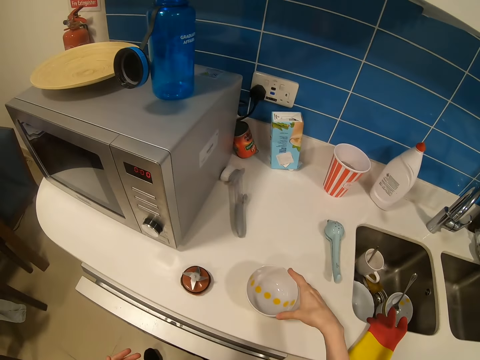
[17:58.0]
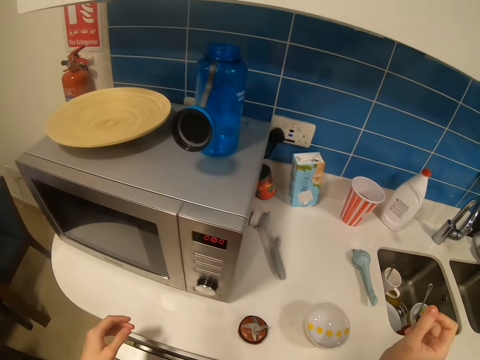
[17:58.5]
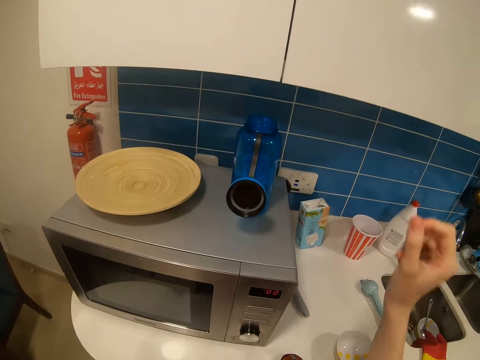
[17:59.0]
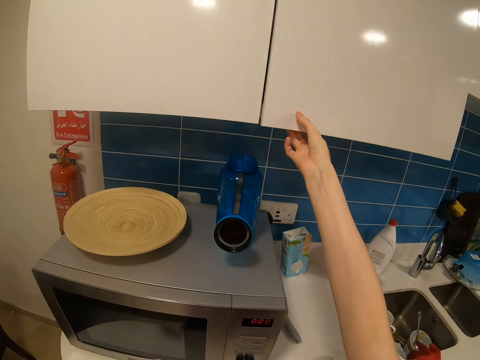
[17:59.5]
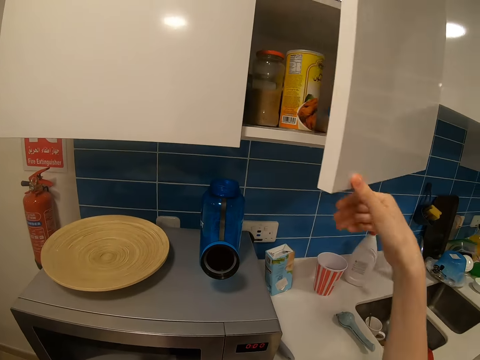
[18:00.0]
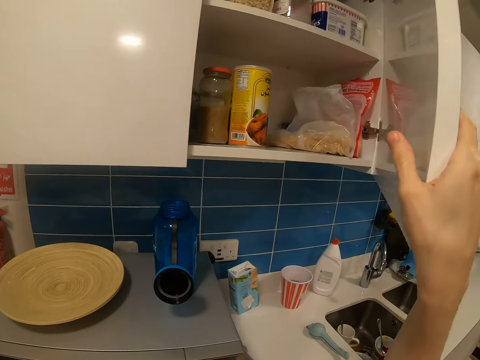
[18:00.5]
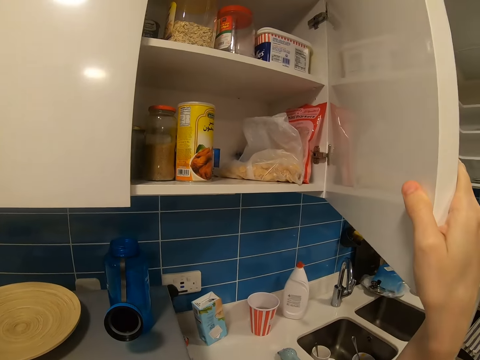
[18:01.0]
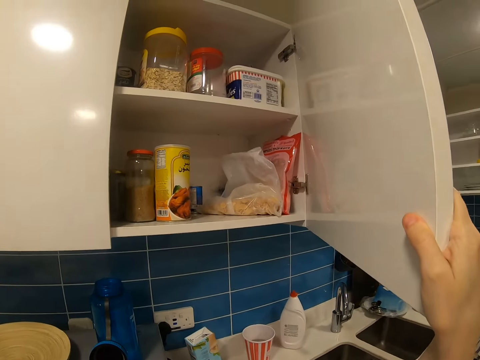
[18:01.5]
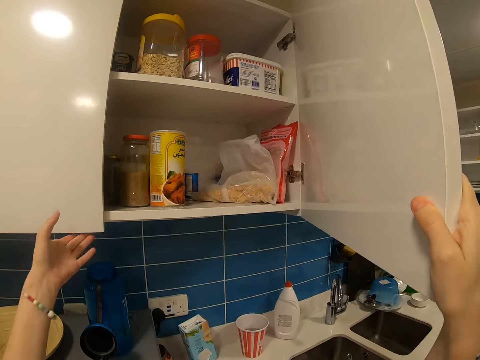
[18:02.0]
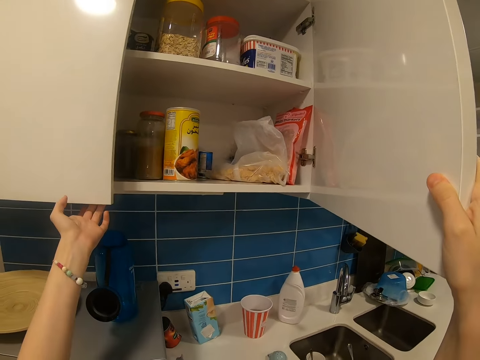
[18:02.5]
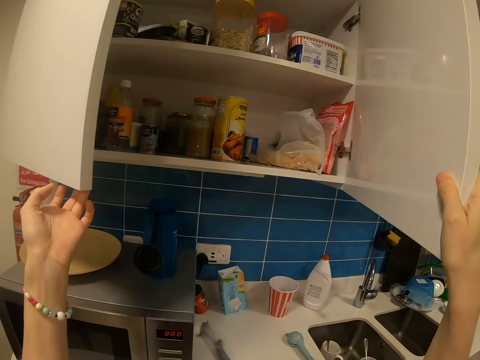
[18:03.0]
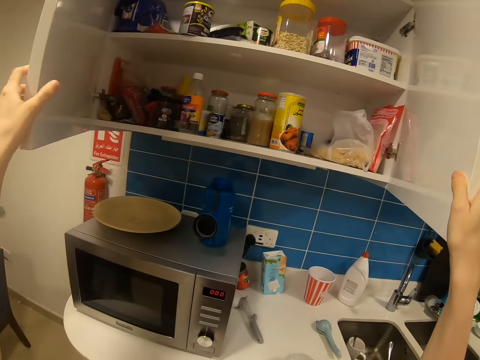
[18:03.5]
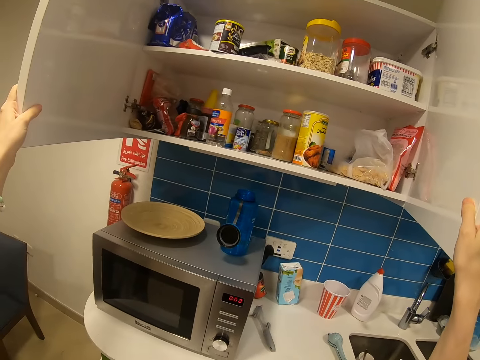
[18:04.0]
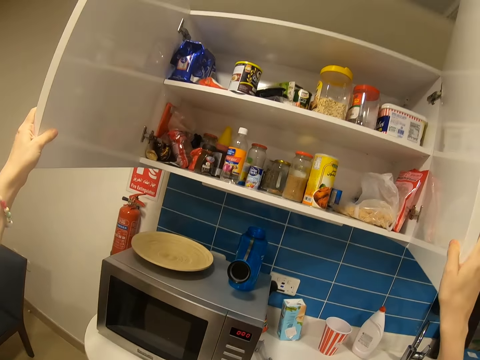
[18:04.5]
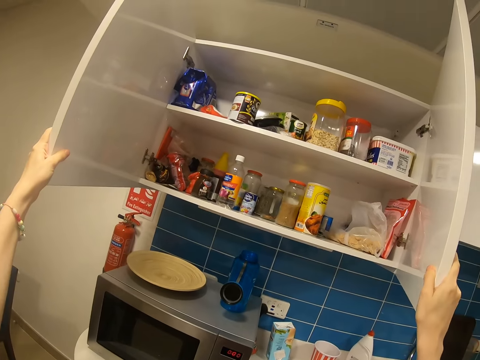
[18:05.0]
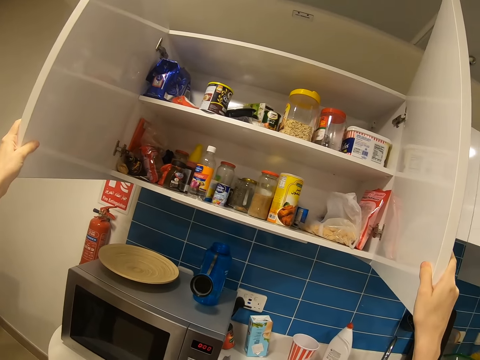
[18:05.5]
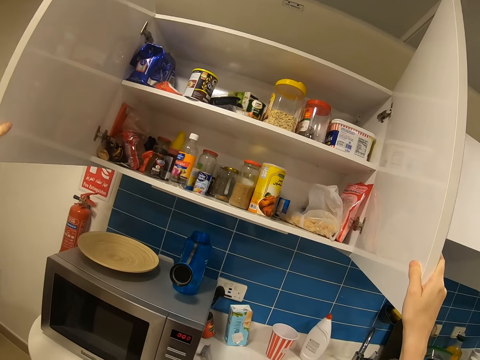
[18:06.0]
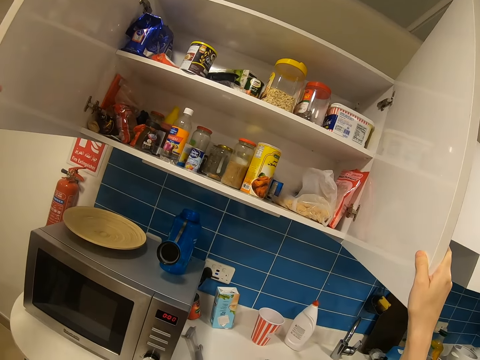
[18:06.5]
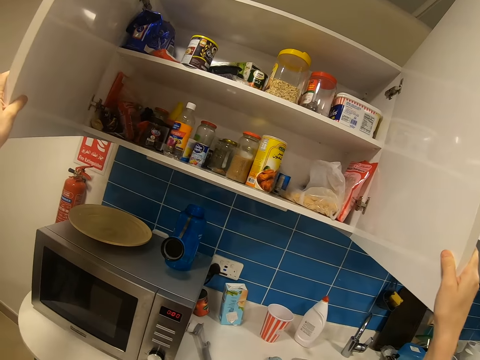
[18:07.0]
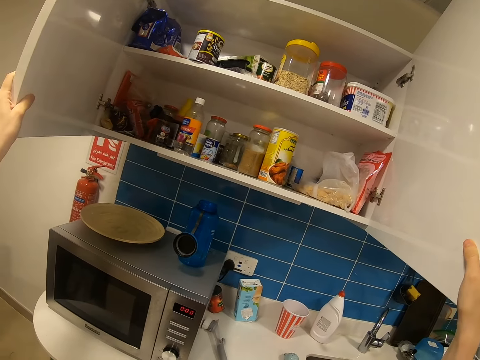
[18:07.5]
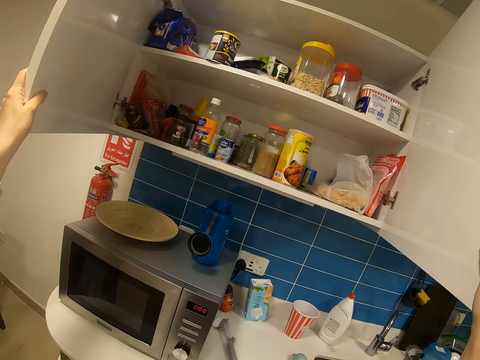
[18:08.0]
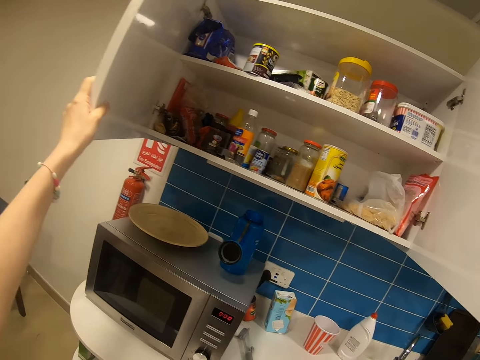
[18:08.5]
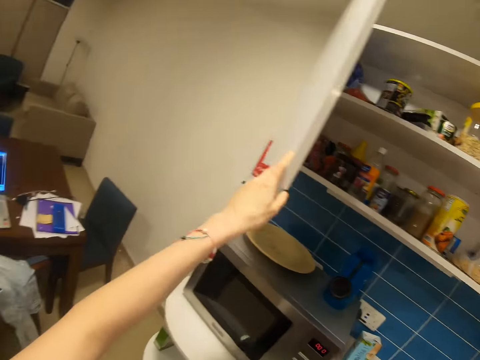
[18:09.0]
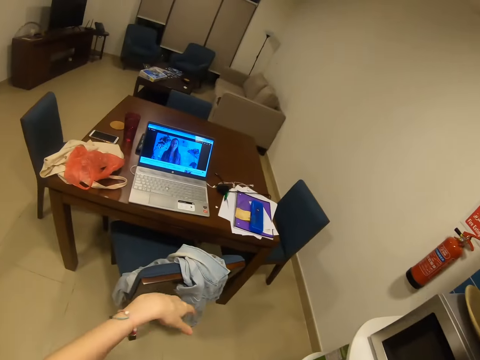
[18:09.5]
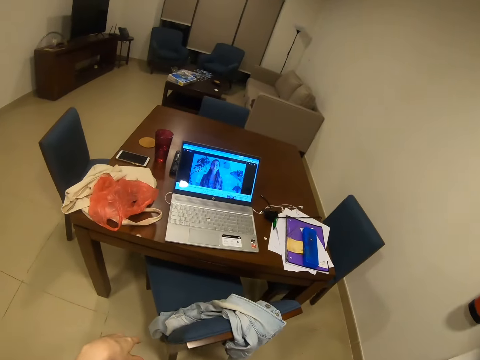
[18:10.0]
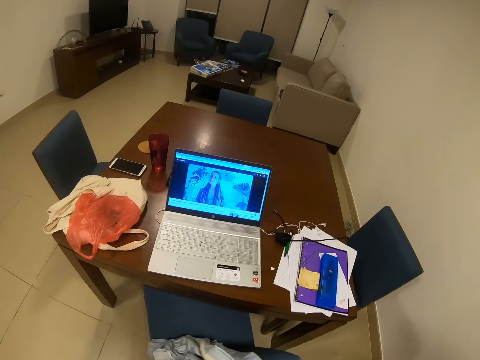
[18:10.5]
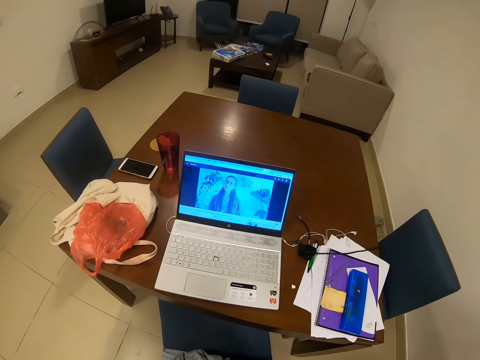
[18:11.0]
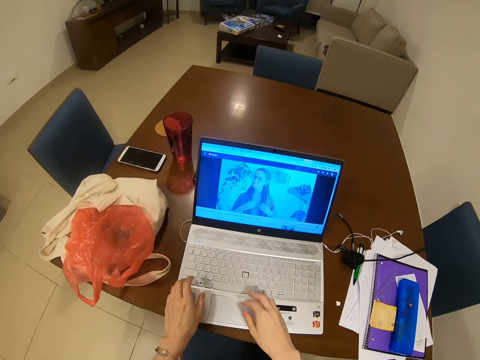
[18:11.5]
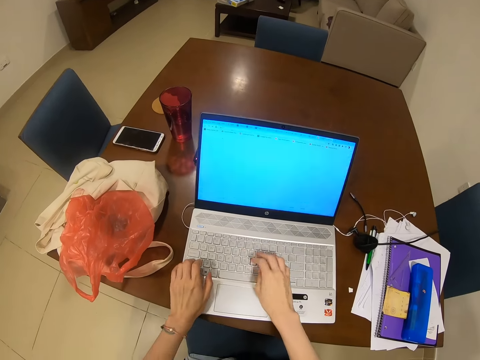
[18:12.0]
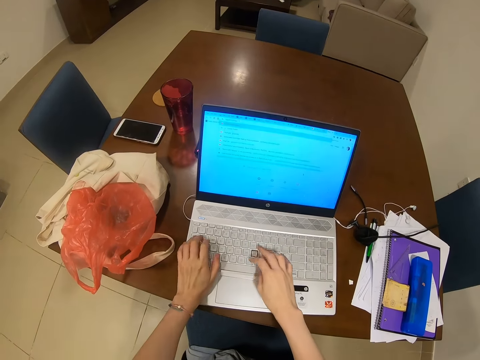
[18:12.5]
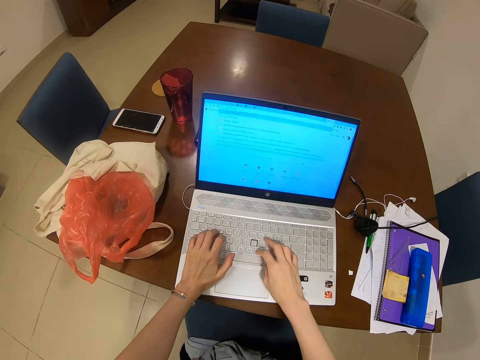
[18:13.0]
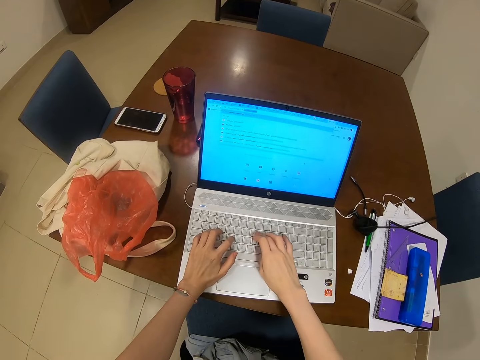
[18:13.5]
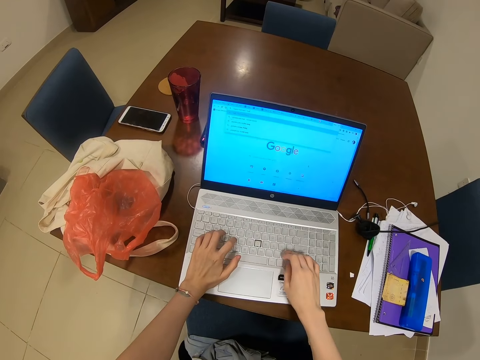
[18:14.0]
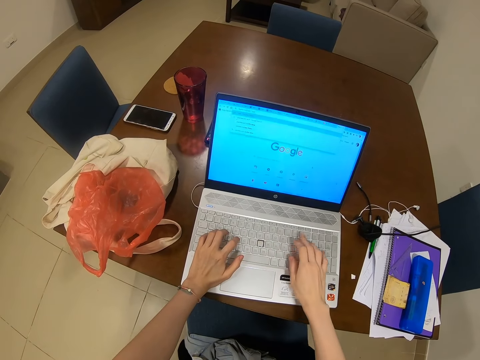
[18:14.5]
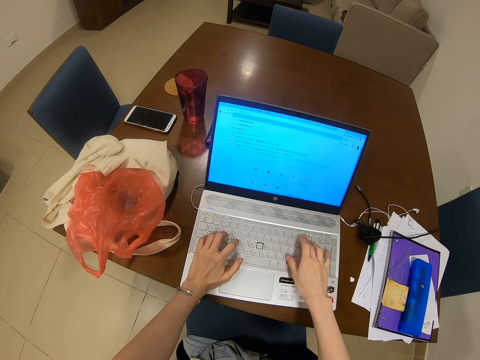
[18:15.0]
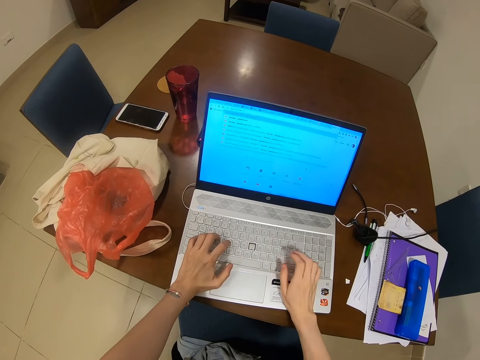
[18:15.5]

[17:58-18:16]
The camera wearer opens the kitchen cabinet. They look around. They walk around the room. They operate the laptop. They press the laptop.

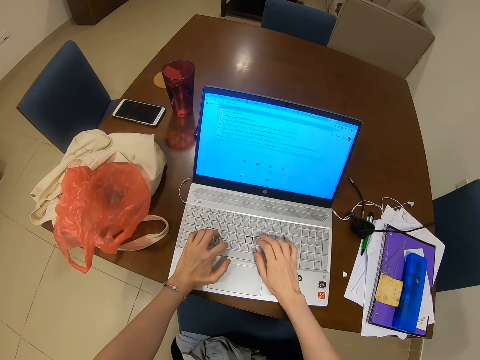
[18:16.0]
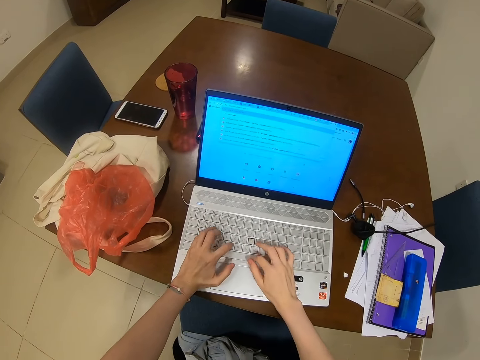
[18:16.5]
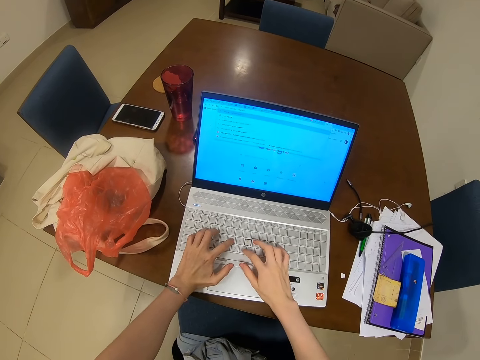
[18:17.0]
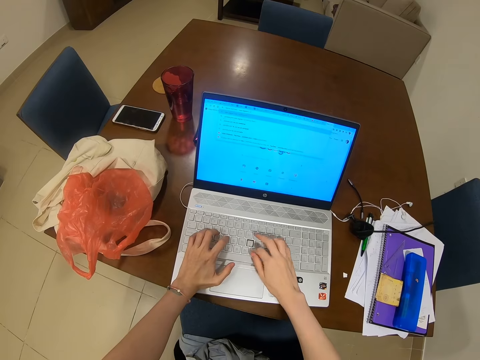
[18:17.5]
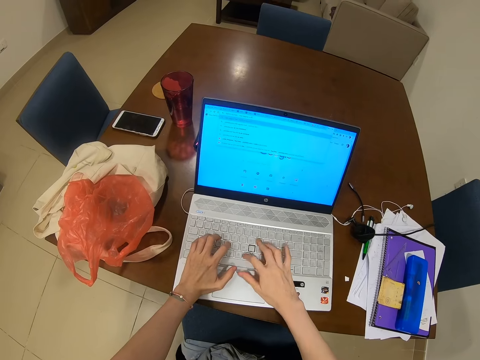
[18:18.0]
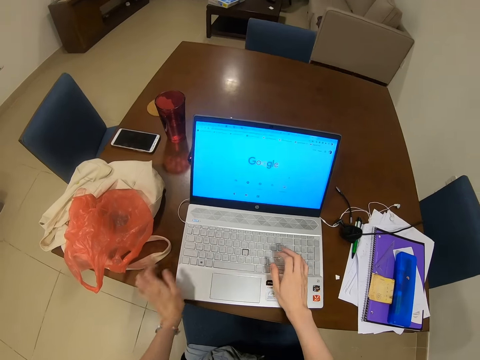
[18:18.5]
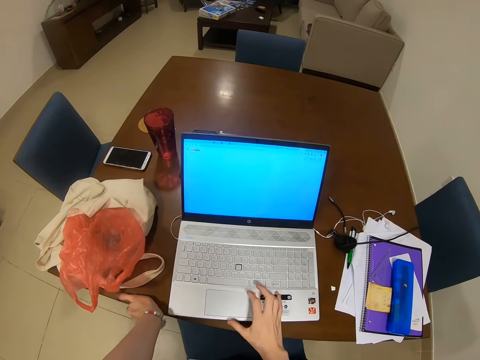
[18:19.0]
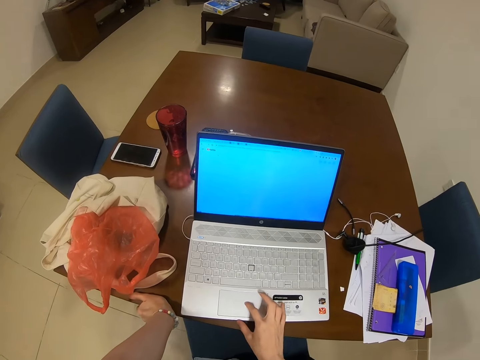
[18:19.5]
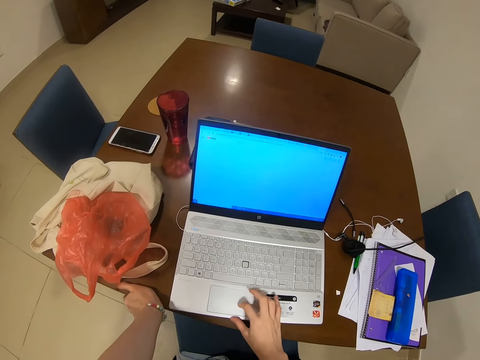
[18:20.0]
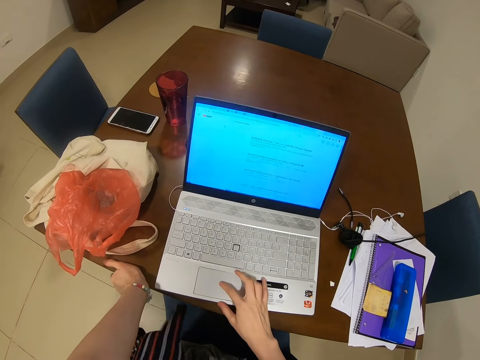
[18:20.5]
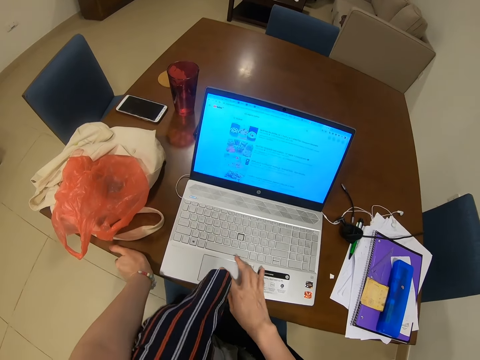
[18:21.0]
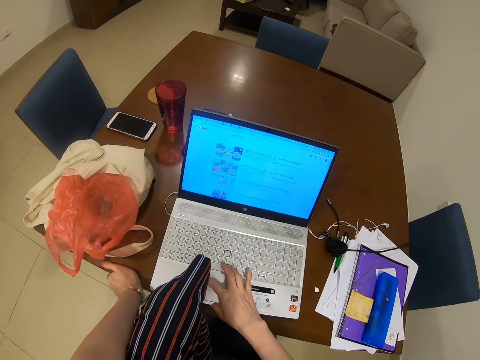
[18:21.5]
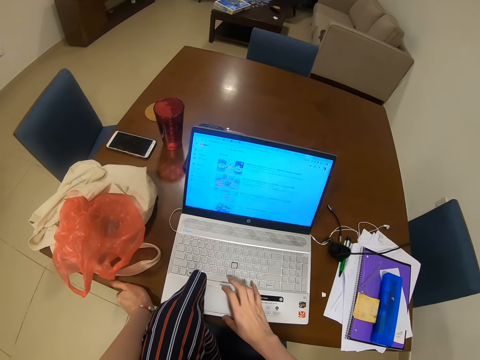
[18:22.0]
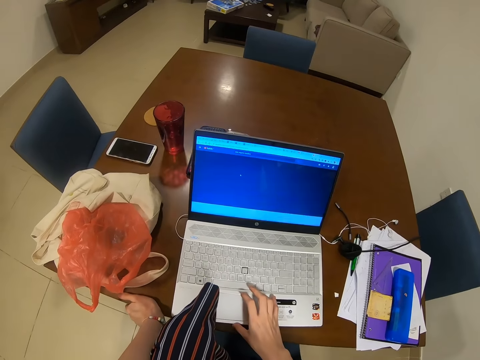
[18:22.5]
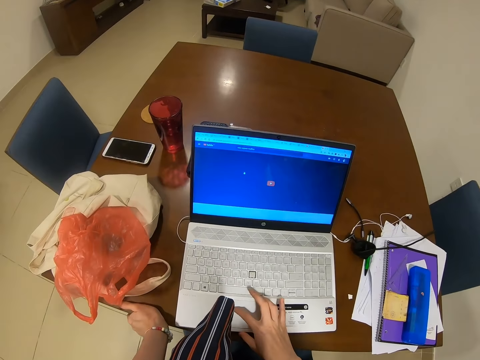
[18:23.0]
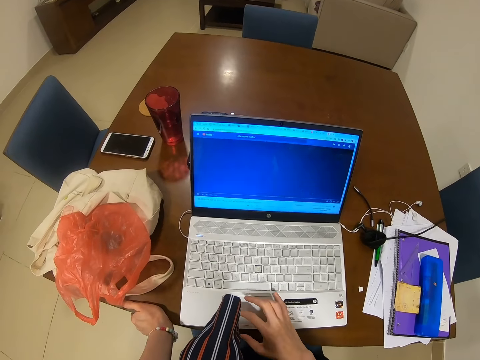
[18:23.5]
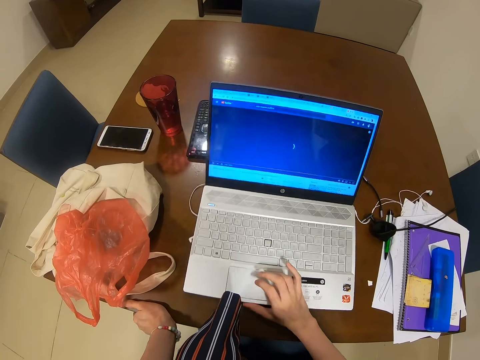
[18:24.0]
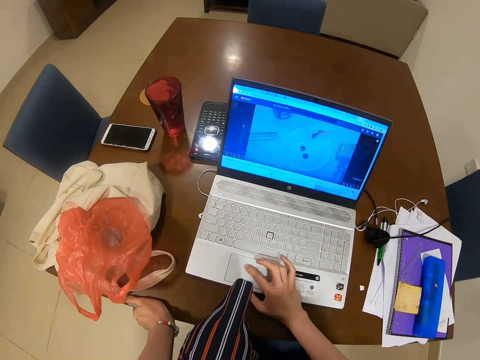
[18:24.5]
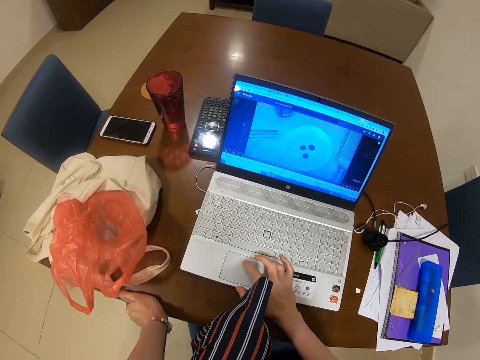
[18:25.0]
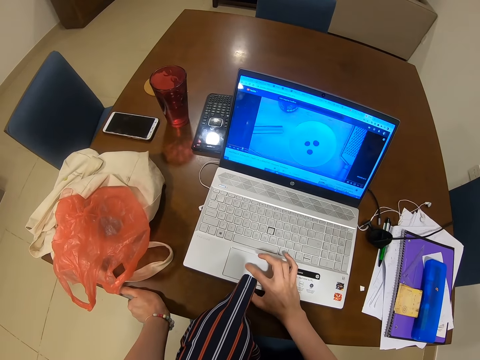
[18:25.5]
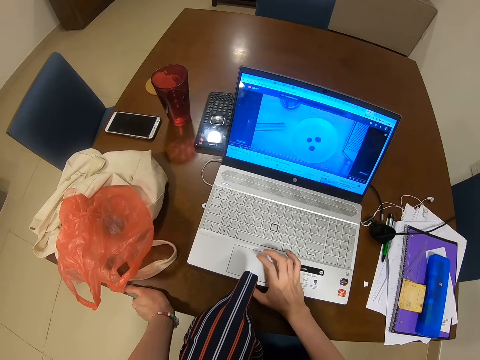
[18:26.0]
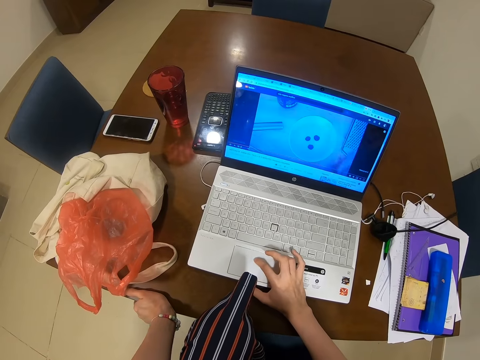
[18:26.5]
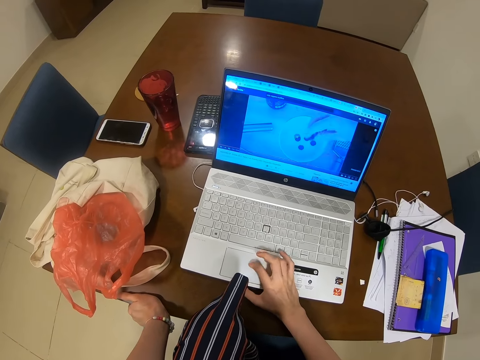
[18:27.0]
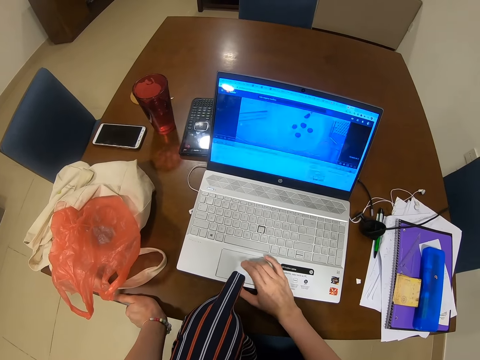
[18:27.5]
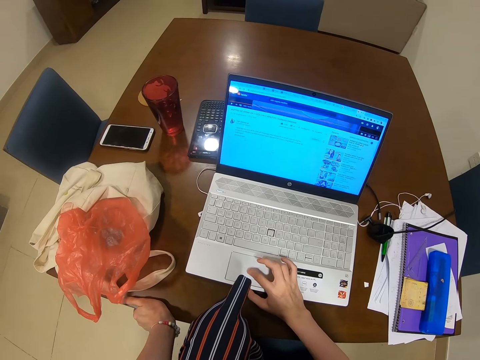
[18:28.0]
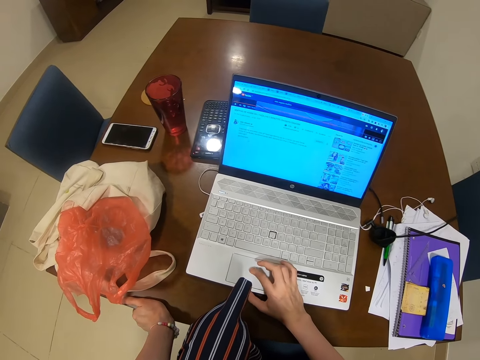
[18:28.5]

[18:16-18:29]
The camera wearer holds the table. They move the laptop. They operate the phone.
